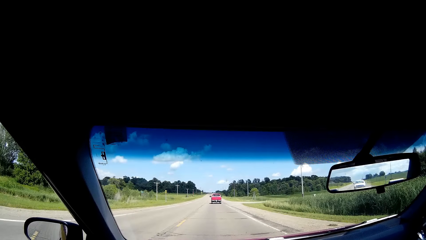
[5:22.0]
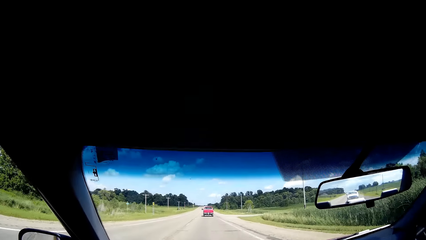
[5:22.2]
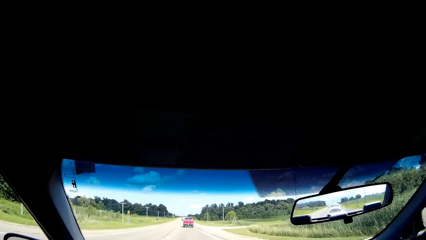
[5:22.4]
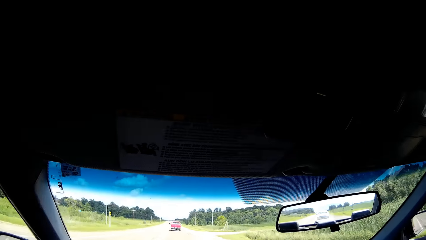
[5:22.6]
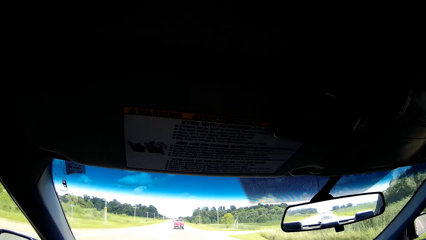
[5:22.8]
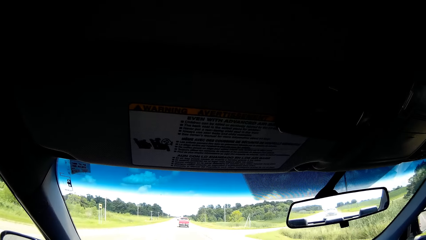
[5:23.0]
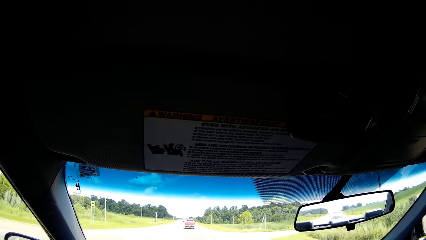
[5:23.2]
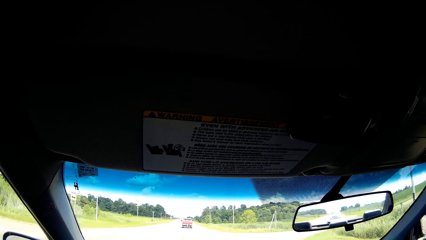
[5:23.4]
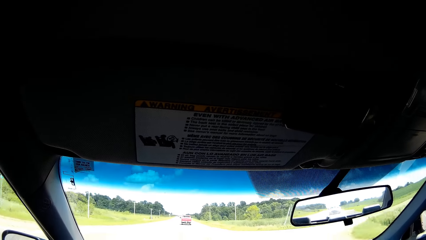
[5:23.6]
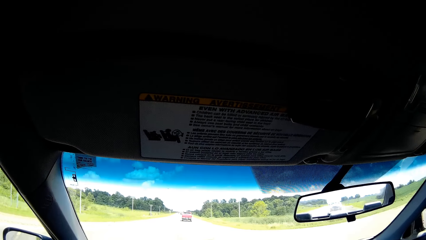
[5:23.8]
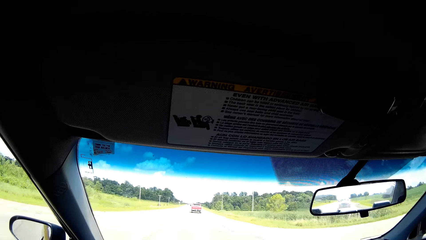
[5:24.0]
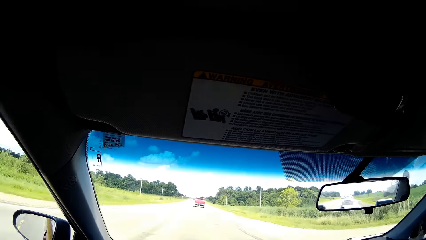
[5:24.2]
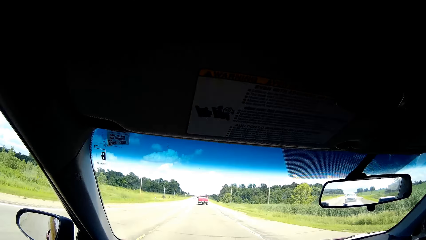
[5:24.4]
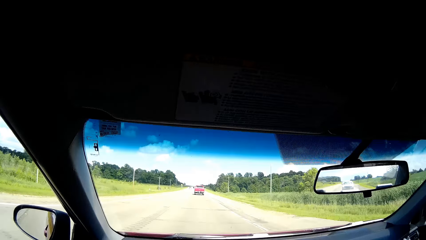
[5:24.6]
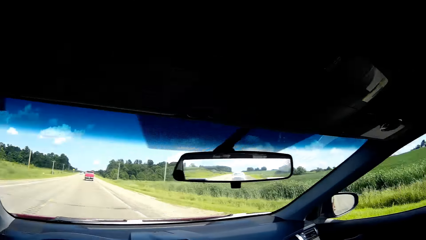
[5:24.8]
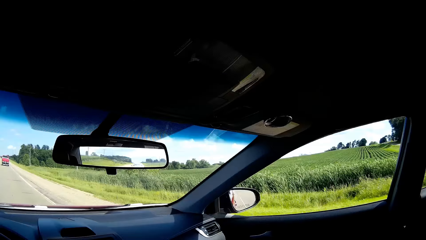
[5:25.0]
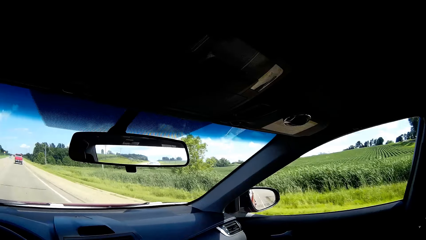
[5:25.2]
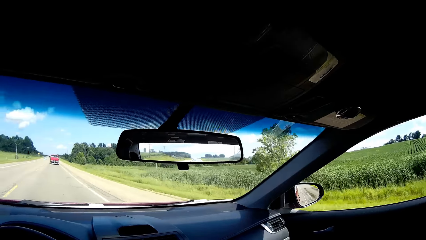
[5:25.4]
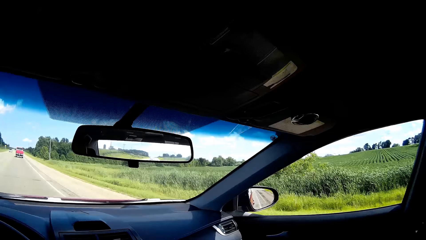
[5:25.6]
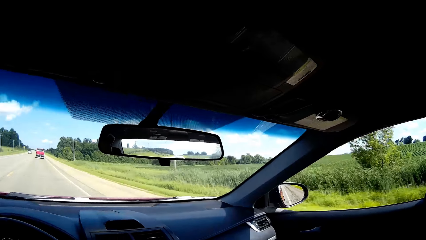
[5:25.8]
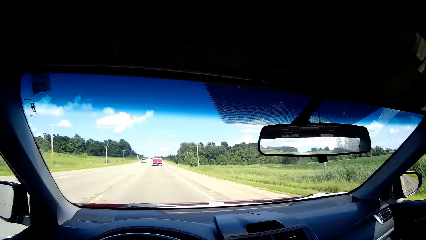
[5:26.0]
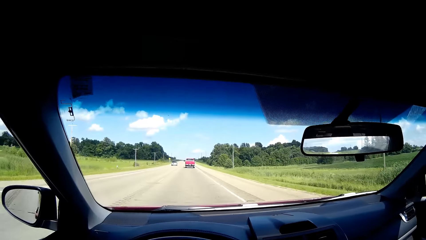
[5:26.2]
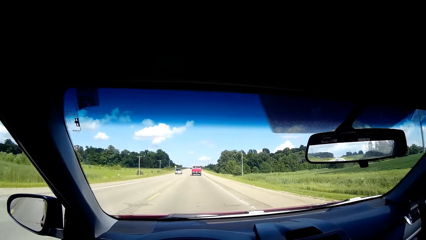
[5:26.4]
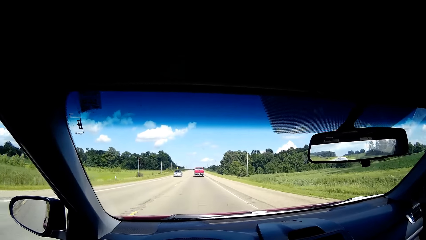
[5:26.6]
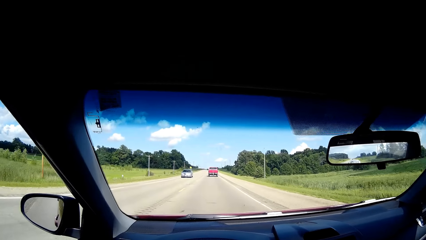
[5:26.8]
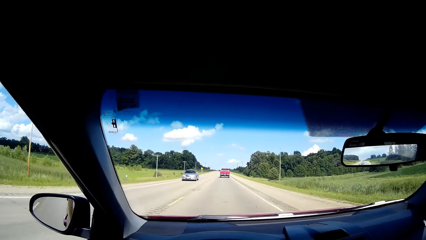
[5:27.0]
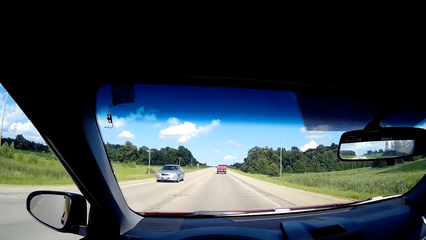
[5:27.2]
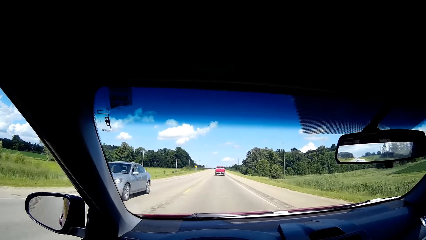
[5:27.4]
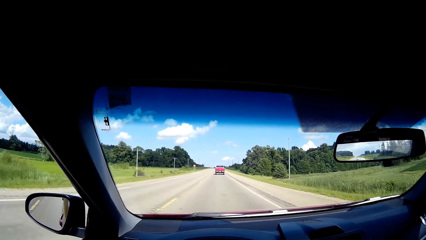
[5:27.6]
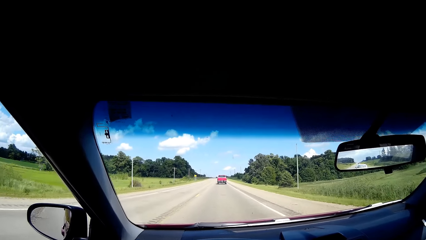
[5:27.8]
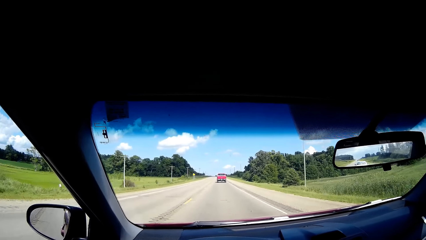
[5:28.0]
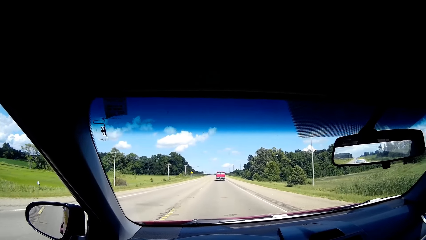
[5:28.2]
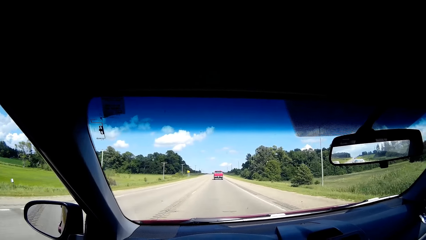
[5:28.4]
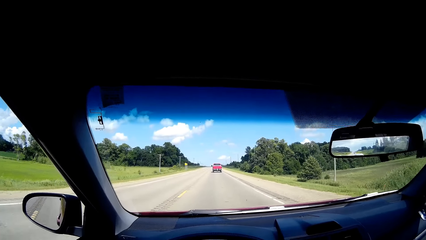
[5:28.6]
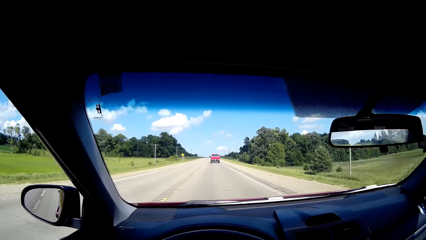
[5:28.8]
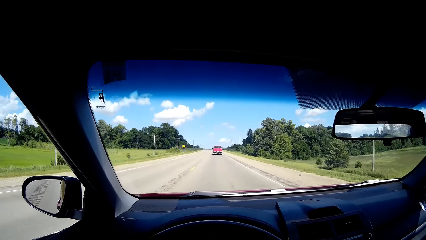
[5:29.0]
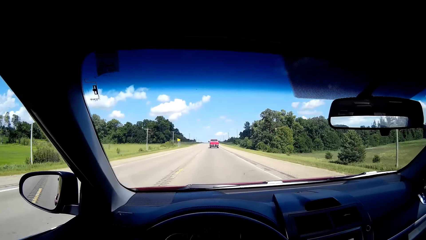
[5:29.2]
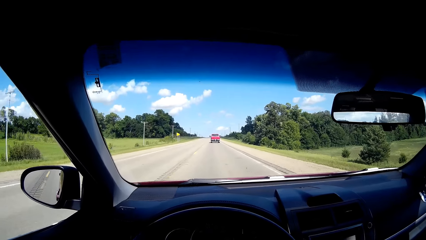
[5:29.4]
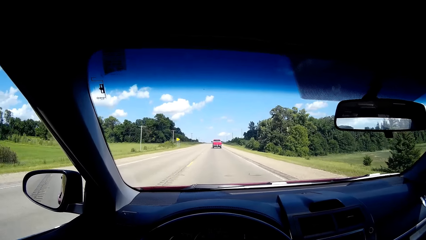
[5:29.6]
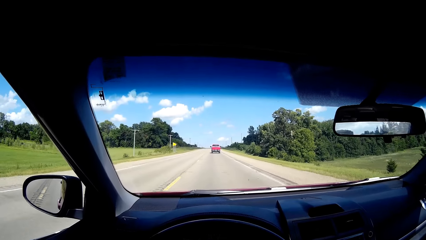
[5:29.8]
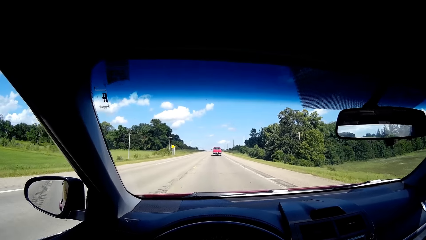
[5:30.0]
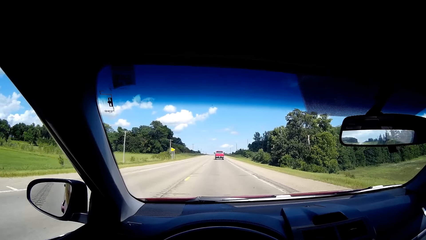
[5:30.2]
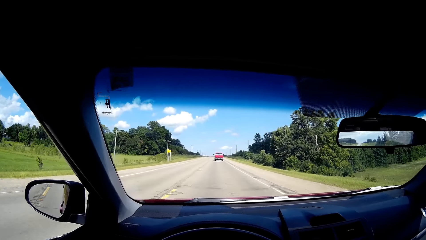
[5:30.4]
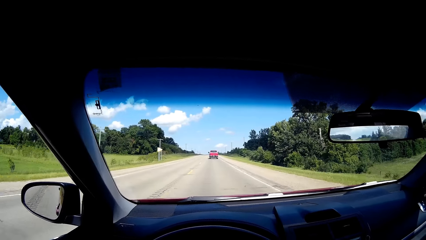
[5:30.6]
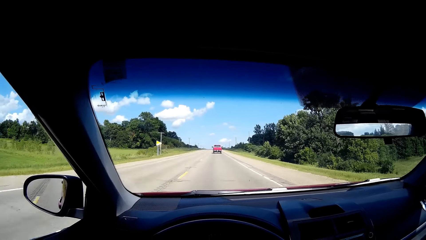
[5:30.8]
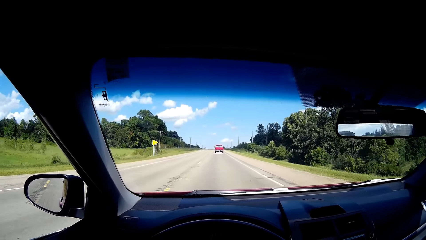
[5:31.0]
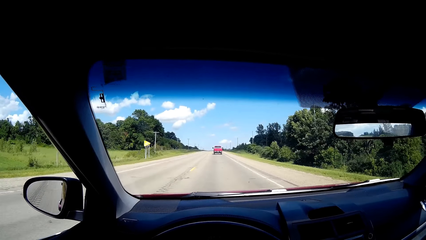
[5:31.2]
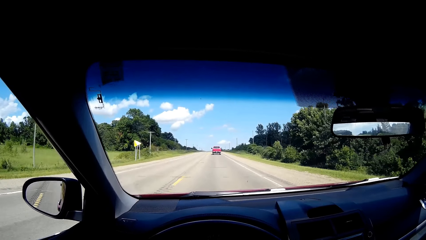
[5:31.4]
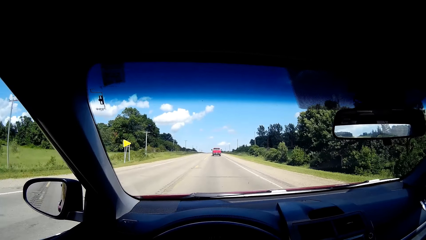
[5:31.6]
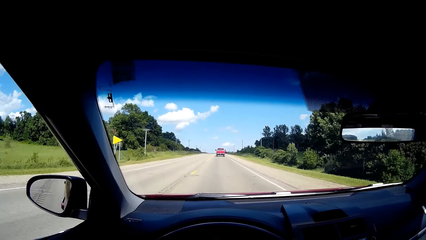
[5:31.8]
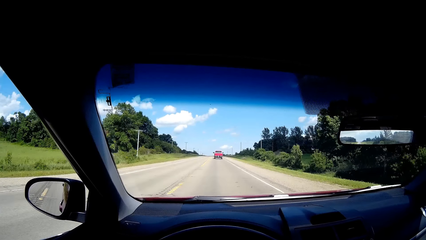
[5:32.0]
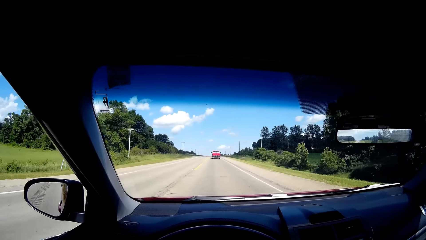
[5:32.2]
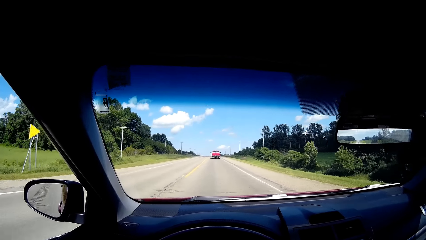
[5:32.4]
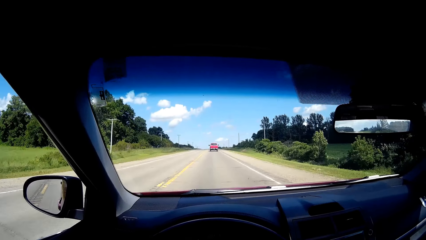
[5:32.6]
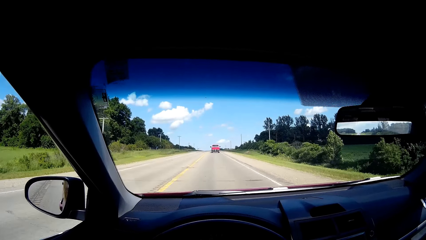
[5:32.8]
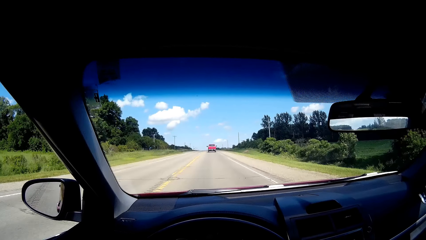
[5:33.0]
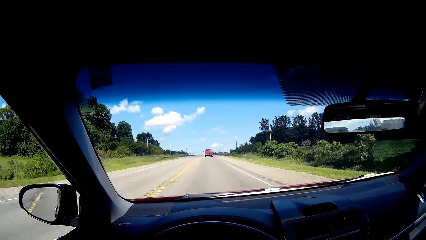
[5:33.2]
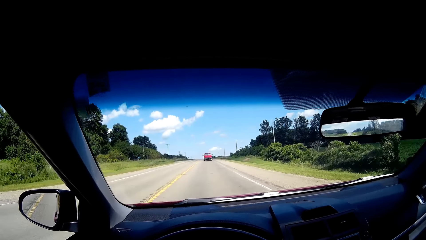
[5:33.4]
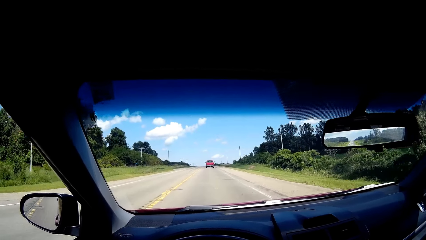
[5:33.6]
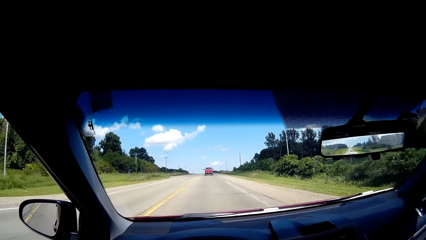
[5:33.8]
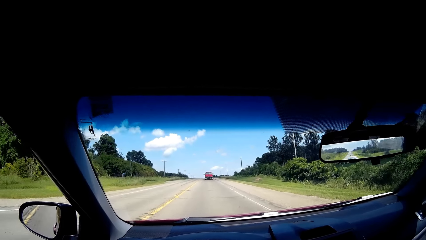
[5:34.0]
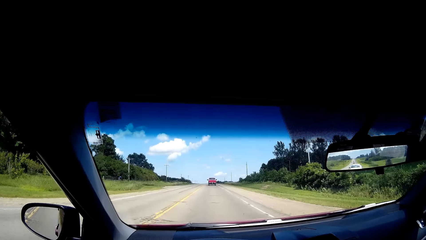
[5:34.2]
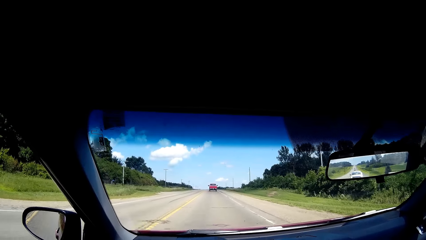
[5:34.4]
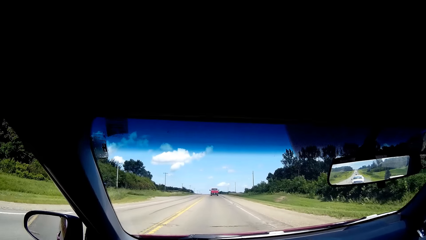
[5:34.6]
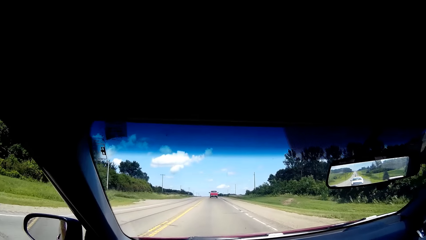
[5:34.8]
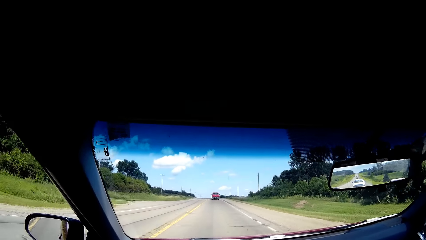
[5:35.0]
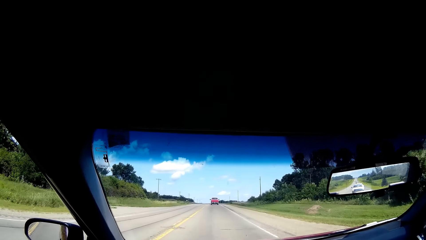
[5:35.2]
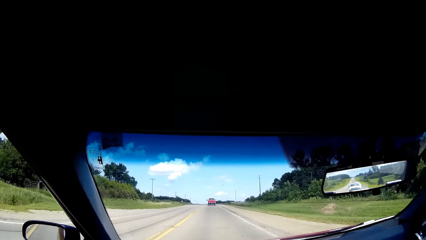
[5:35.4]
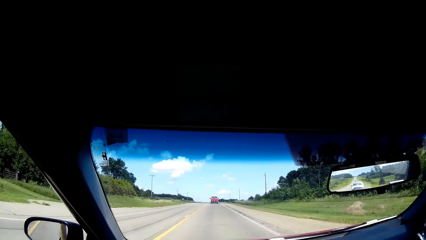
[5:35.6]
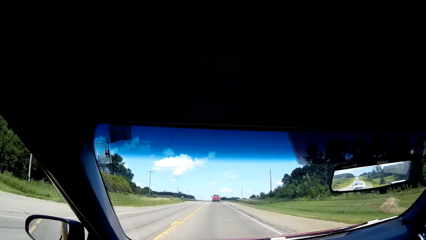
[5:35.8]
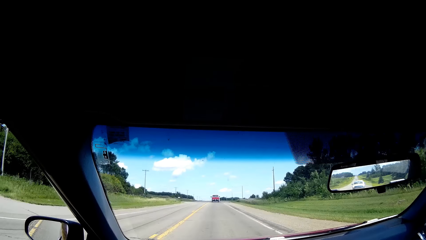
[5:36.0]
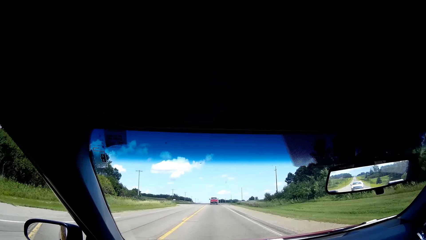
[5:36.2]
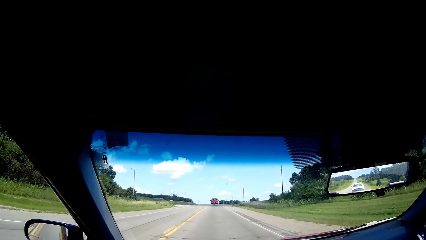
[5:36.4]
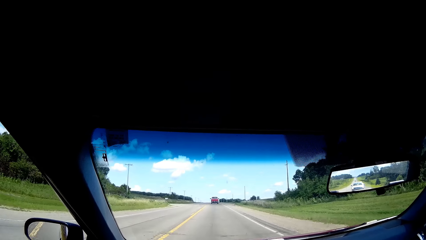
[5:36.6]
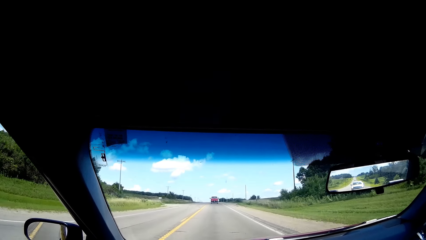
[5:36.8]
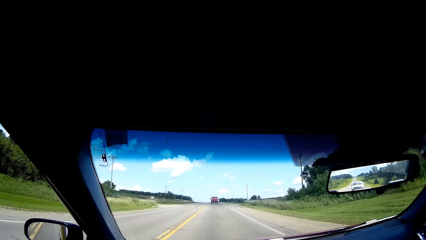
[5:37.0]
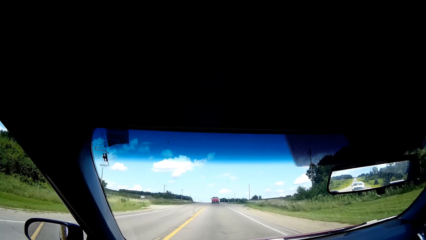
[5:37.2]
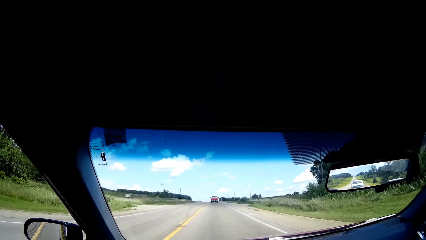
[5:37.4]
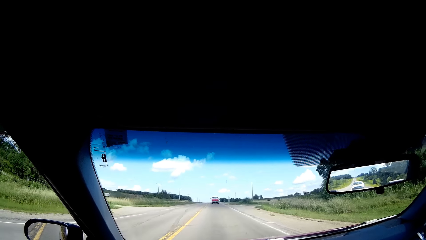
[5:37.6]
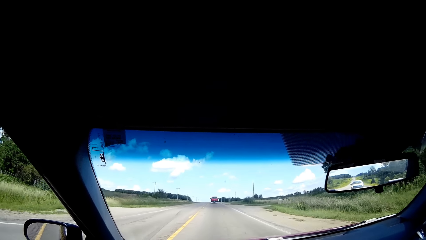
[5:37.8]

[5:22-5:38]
The camera wearer looks around the environment. They focus on the road. They drive the vehicle on the road.
